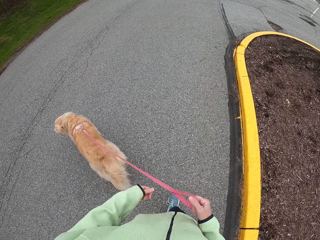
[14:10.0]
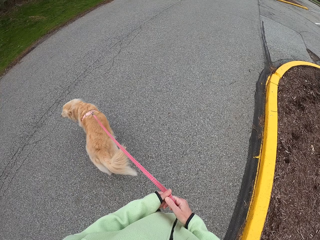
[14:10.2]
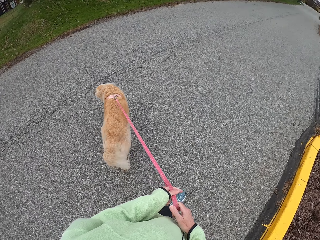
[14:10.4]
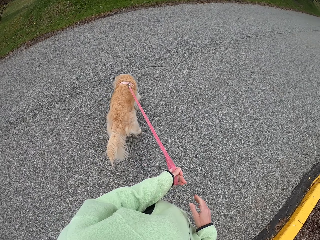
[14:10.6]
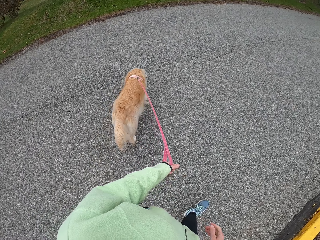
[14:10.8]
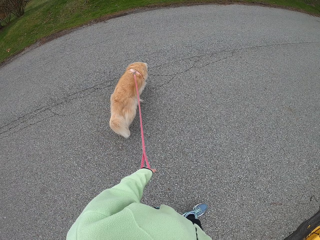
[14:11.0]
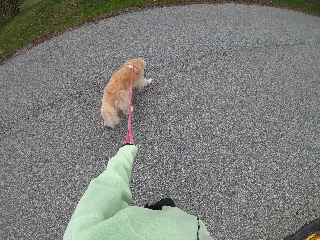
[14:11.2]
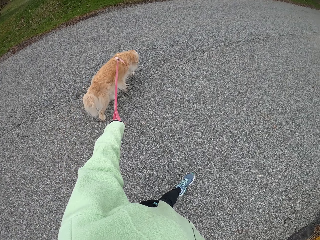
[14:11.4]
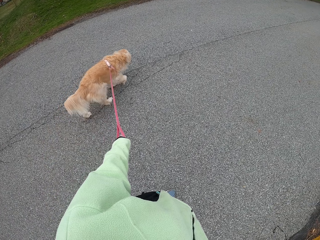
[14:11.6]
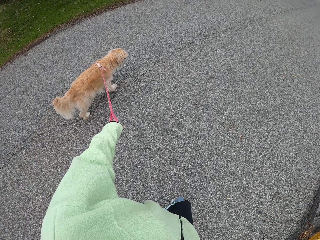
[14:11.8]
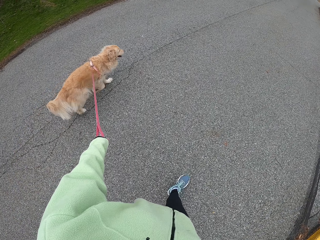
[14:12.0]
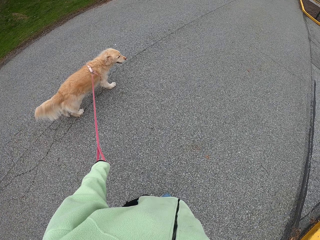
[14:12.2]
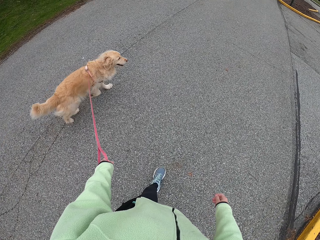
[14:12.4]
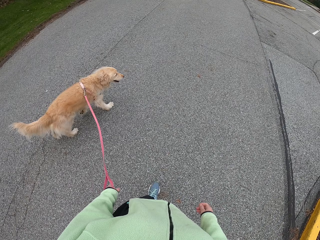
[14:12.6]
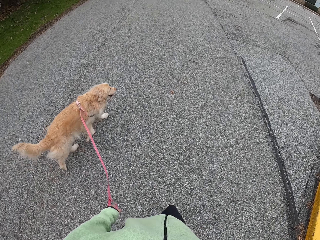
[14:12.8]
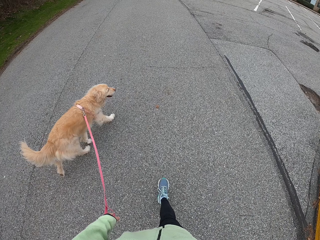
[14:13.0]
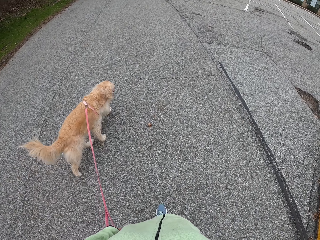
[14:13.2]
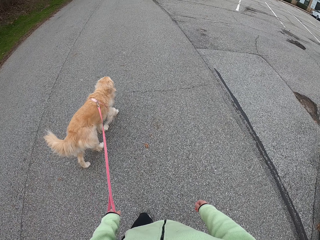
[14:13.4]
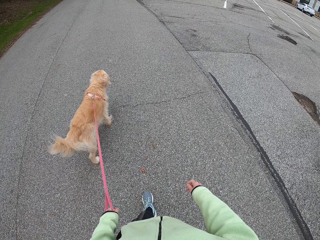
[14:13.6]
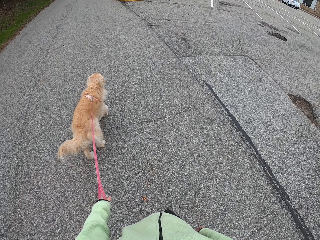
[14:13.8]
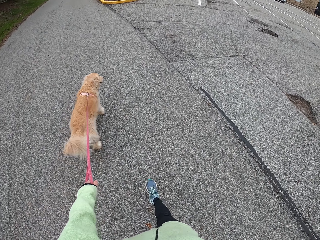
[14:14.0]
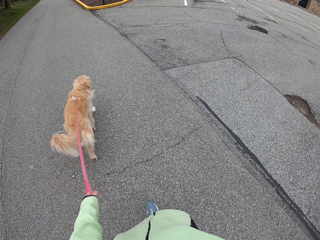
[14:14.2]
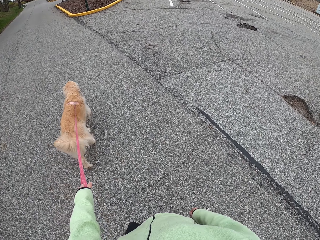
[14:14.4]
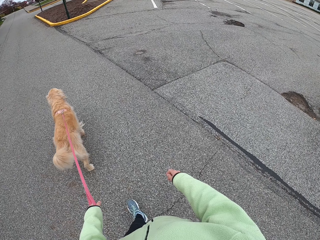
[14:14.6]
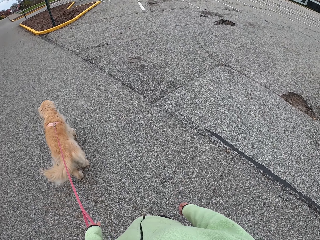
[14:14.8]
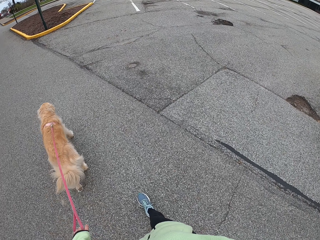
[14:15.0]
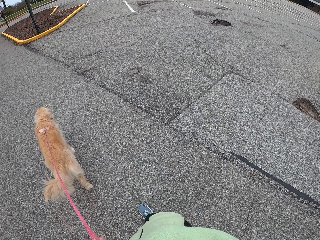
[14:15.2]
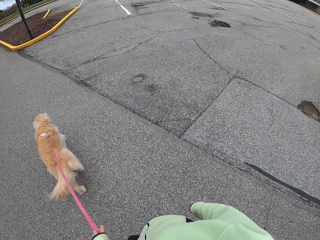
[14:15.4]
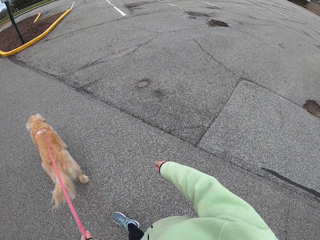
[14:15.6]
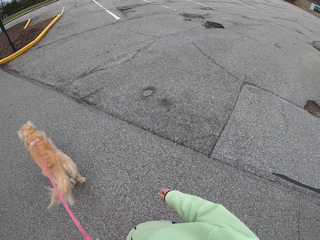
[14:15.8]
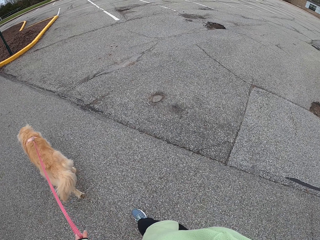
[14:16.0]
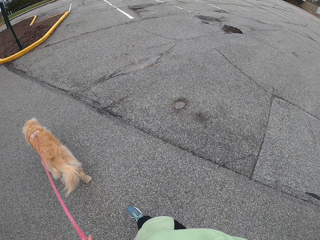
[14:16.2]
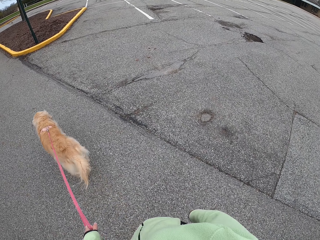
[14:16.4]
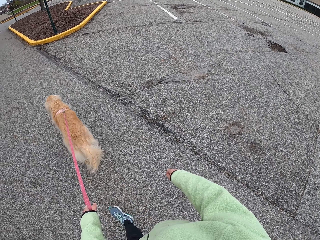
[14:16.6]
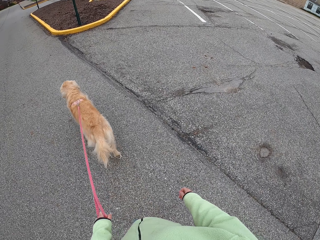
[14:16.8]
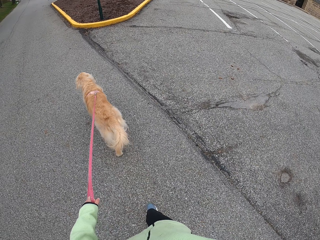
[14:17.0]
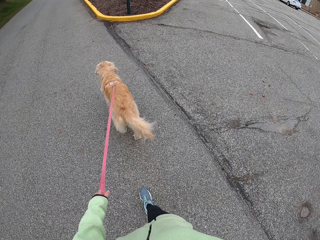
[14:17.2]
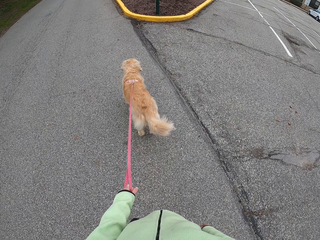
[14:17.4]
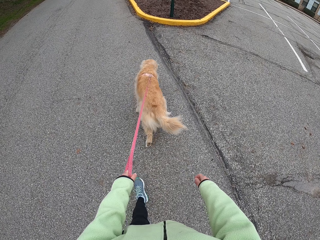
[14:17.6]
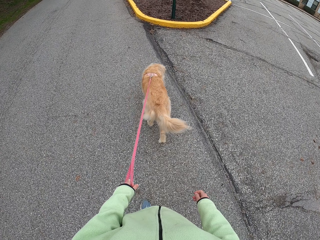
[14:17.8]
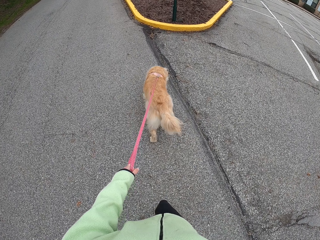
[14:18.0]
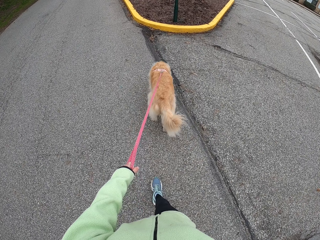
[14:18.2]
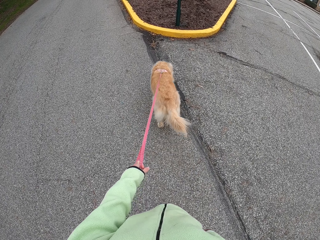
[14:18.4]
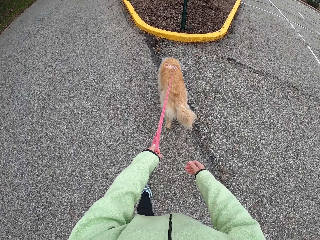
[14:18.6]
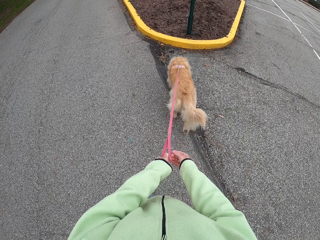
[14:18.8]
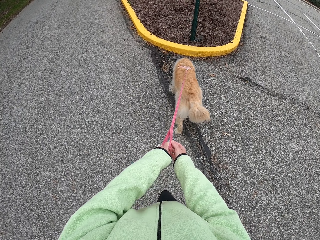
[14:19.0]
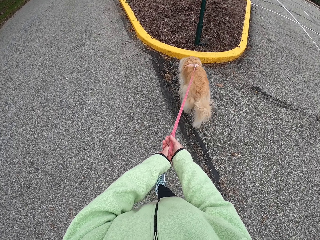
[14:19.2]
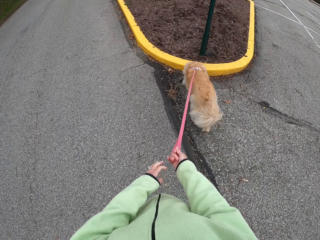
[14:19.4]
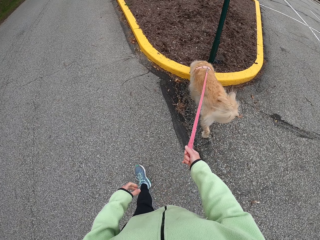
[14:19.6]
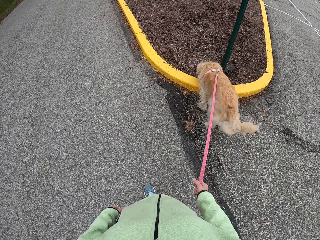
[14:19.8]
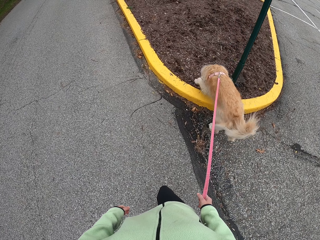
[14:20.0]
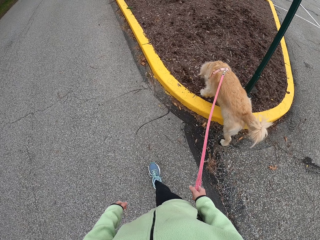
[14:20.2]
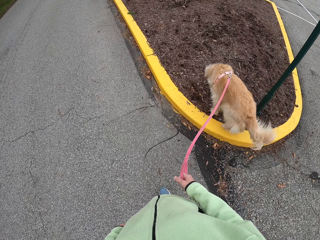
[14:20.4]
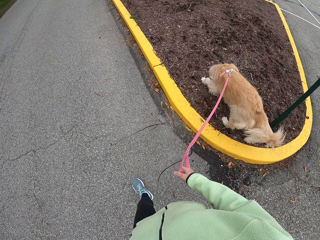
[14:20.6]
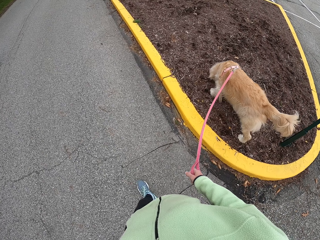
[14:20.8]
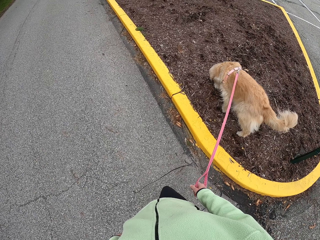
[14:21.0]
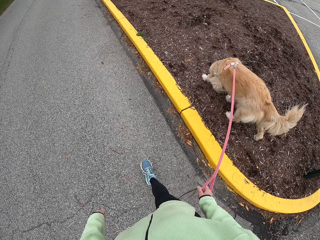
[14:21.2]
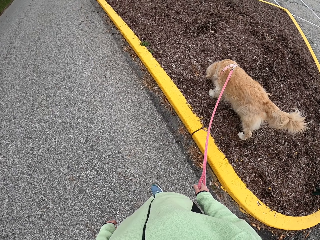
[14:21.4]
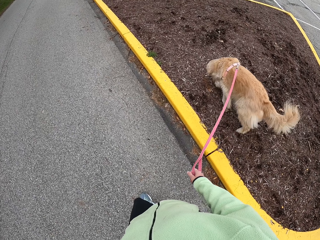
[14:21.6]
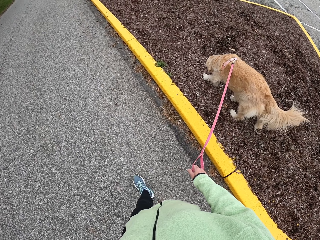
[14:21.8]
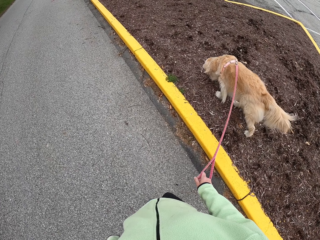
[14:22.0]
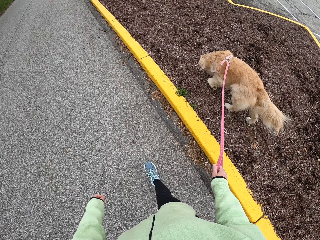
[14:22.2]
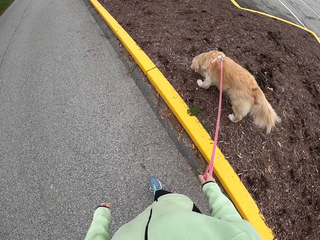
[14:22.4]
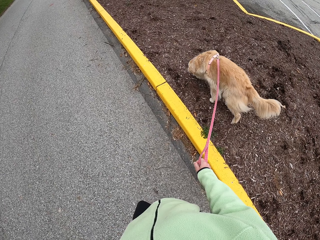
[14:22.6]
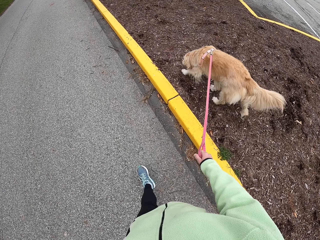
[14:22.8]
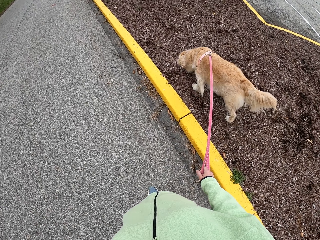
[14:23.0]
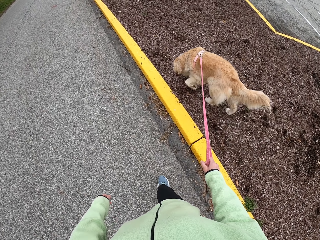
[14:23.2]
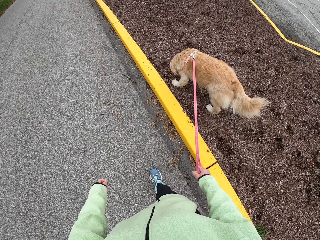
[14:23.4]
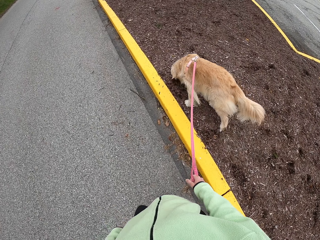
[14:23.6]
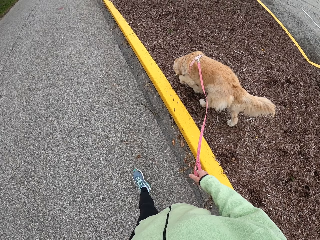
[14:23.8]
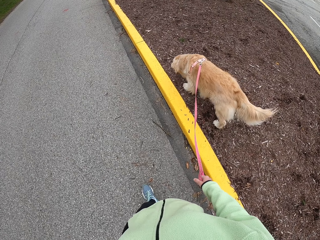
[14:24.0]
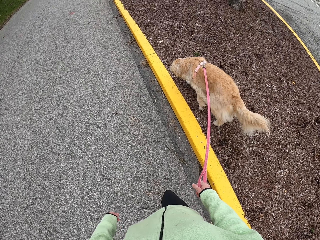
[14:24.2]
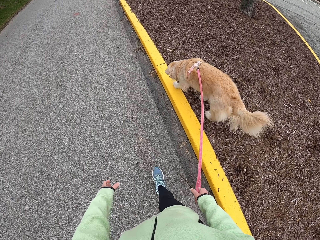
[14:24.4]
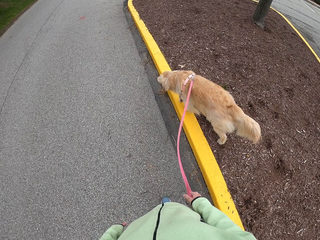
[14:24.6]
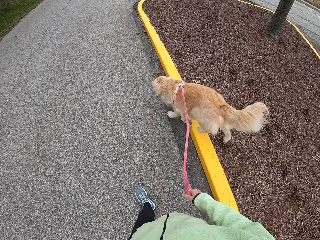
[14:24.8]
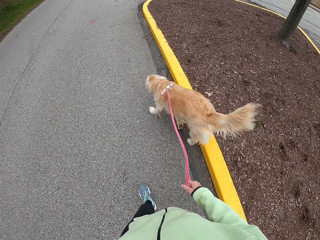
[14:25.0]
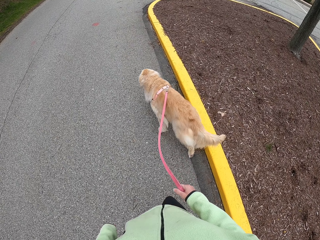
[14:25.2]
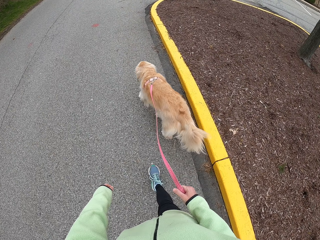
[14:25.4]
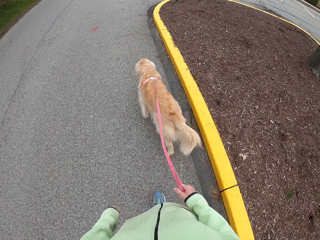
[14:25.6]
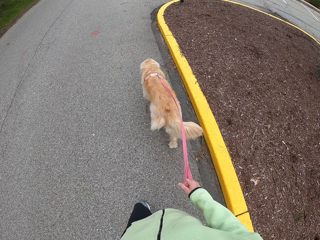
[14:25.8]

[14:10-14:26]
The camera wearer pulls a dog leash. He passes the dog leash to his left hand. He holds the leash with another hand. He walks on a road holding the dog leash. He passes the dog leash to his right hand. He holds the leash with another hand. He walks on the road holding the dog leash.

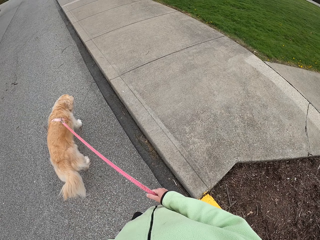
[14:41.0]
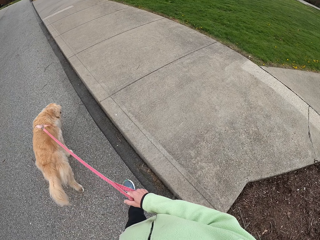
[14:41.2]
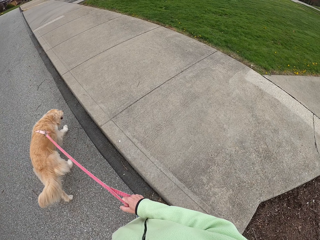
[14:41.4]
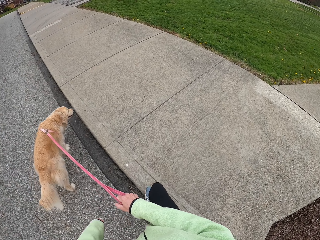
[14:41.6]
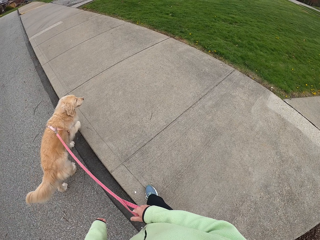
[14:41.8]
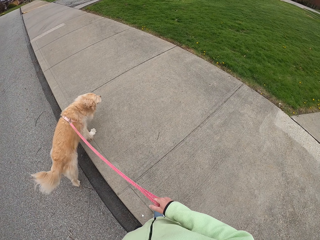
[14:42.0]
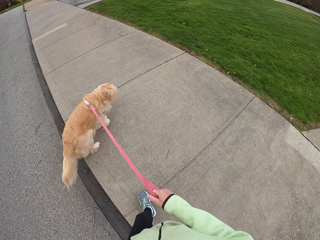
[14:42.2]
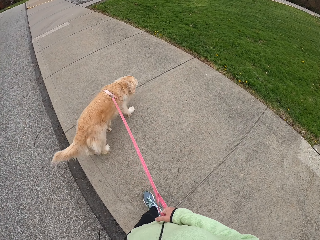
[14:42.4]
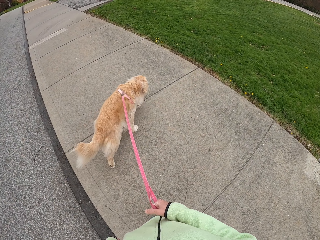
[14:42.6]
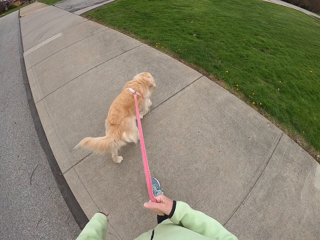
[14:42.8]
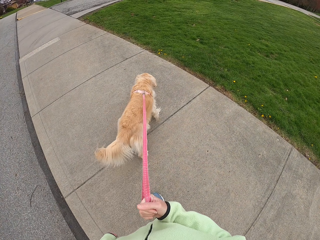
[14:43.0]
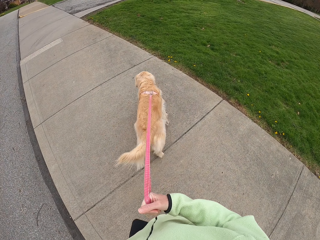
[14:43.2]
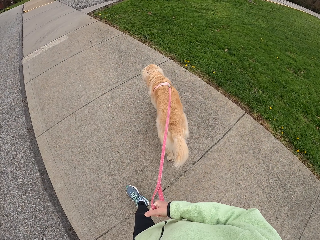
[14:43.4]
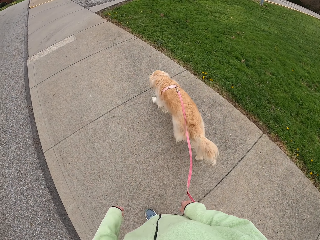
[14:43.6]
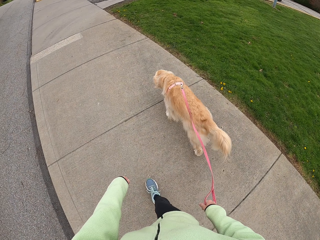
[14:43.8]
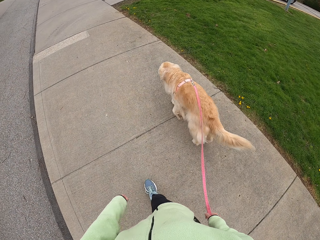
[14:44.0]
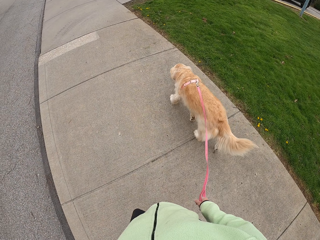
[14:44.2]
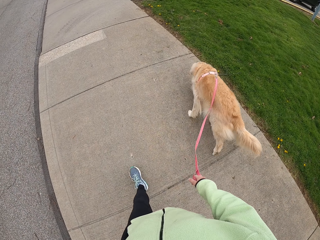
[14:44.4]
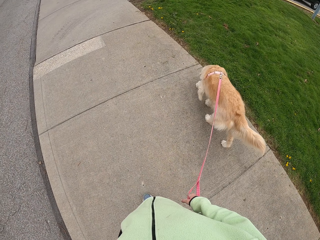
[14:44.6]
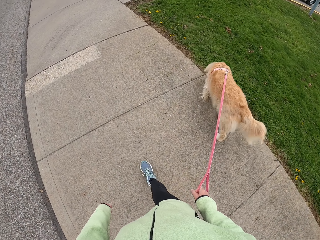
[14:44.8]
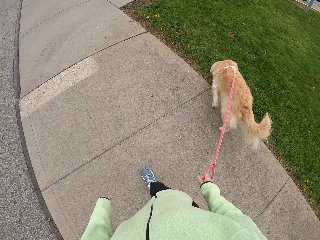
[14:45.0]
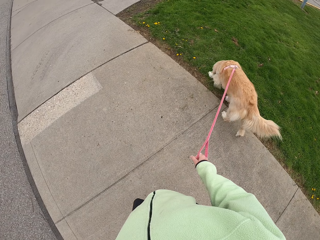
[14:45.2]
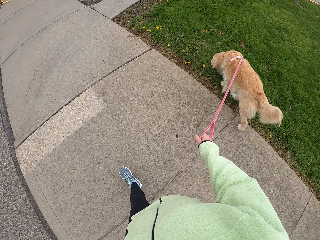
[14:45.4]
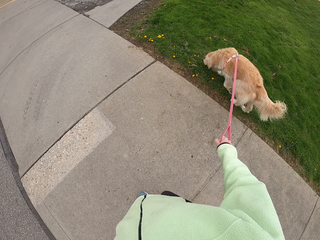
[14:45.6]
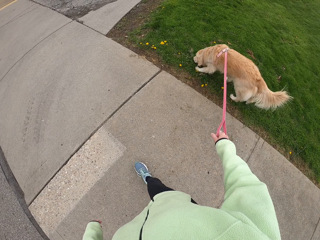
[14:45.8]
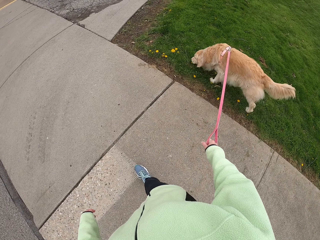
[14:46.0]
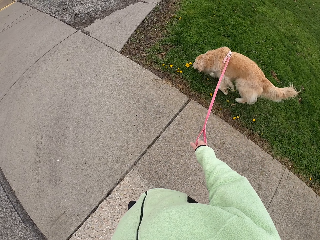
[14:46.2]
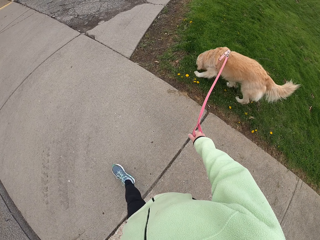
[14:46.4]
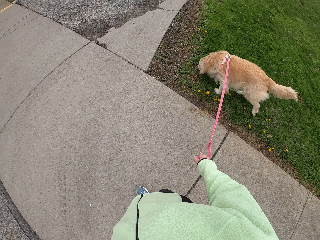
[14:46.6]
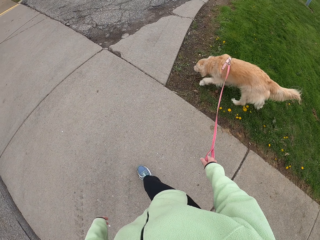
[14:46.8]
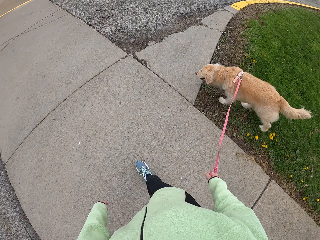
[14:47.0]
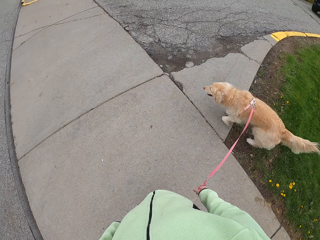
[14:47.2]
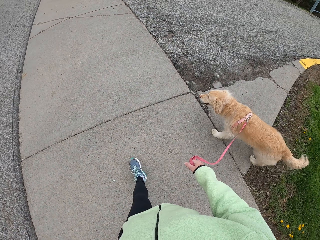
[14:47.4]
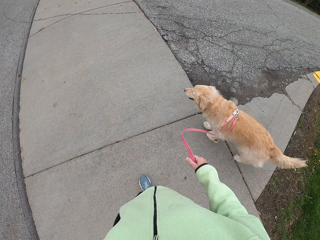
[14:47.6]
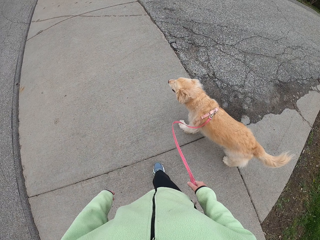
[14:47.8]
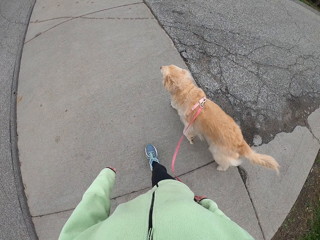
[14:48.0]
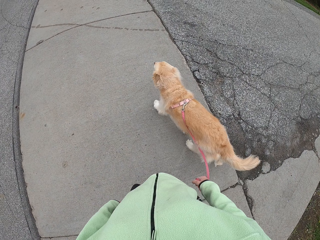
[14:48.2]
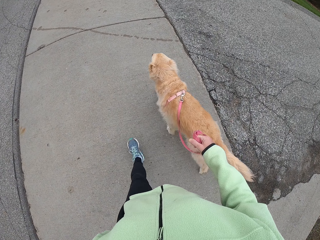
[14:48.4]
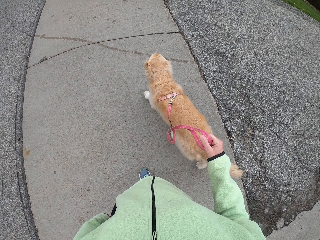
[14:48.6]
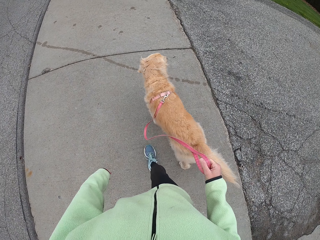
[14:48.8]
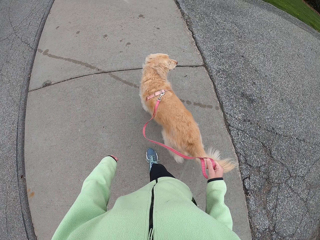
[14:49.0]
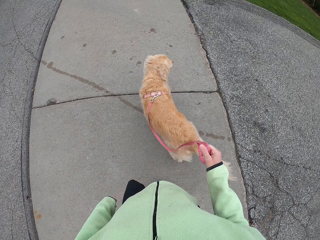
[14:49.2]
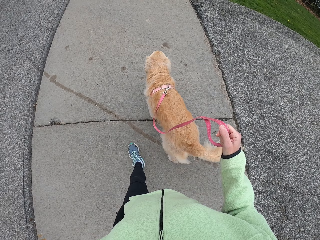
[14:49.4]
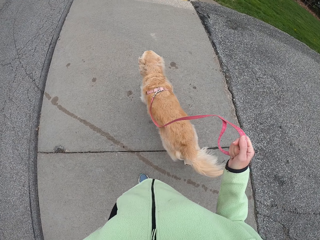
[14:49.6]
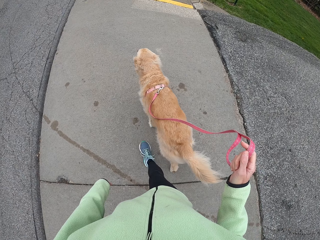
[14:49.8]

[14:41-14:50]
The camera wearer walks up a pavement holding a dog leash. They move a hand. They walk on the pavement holding the dog leash. They look around. They walk on the pavement holding the dog leash.
